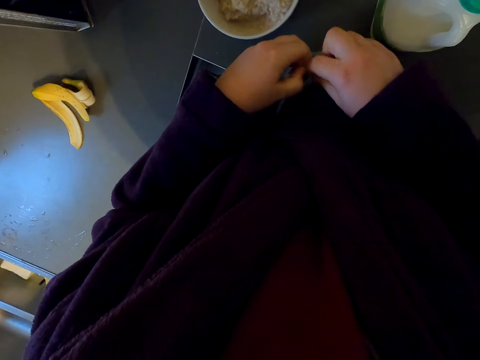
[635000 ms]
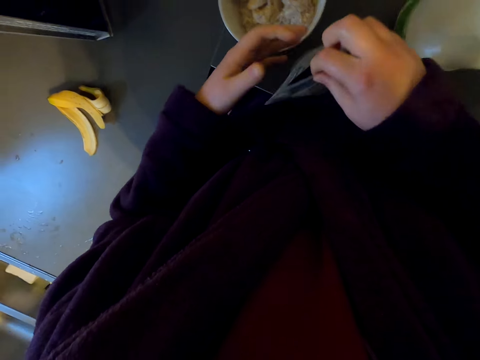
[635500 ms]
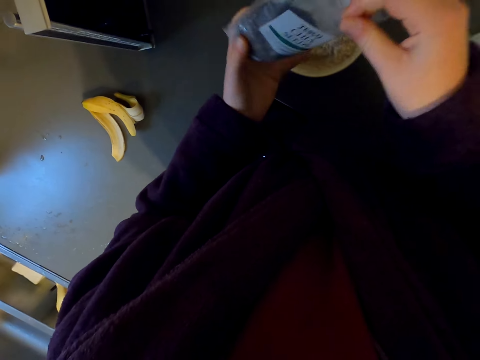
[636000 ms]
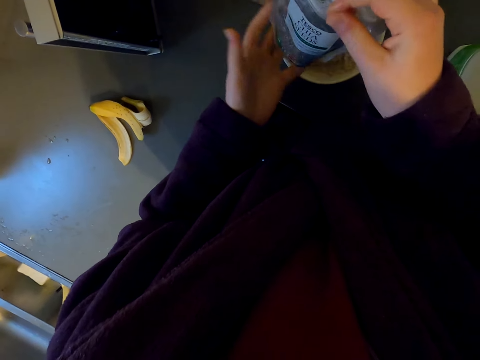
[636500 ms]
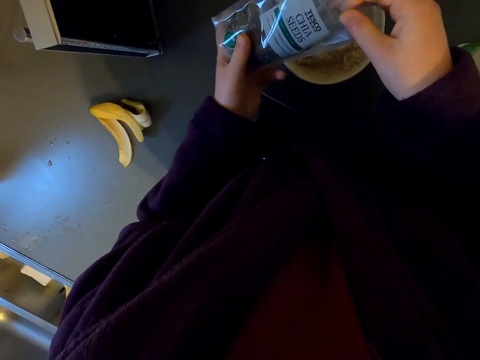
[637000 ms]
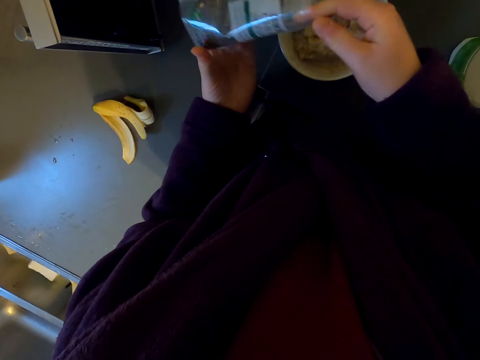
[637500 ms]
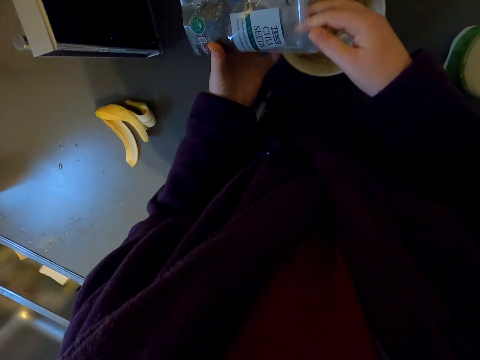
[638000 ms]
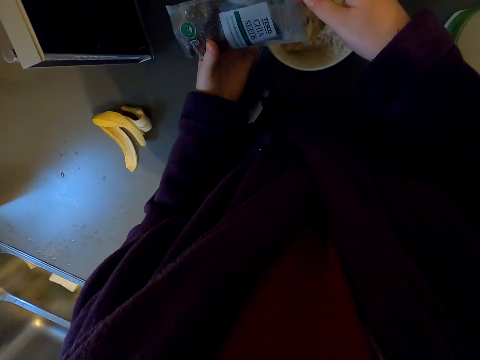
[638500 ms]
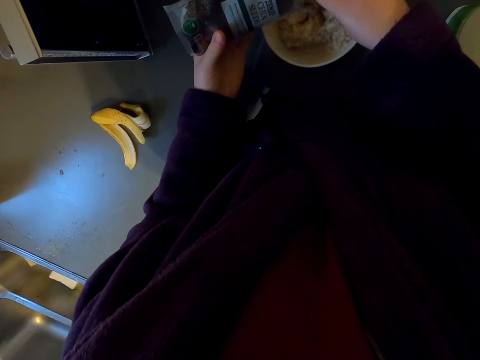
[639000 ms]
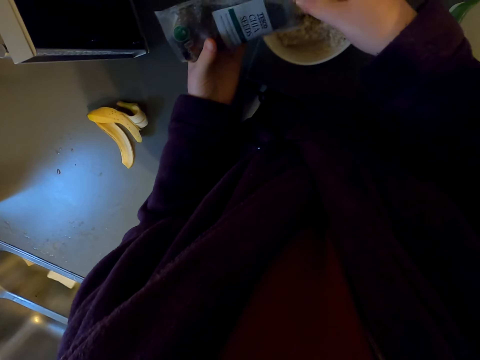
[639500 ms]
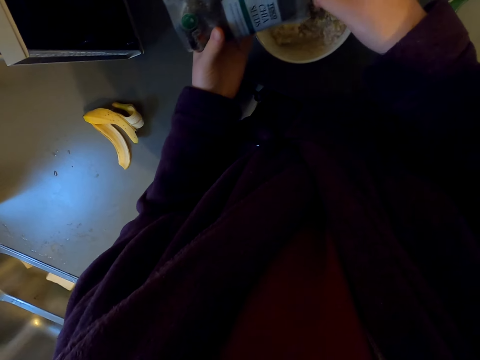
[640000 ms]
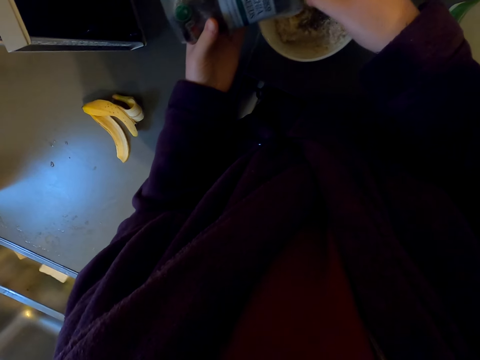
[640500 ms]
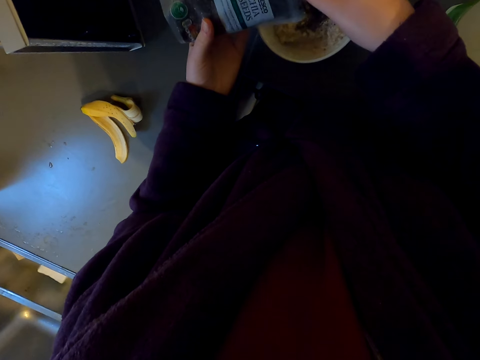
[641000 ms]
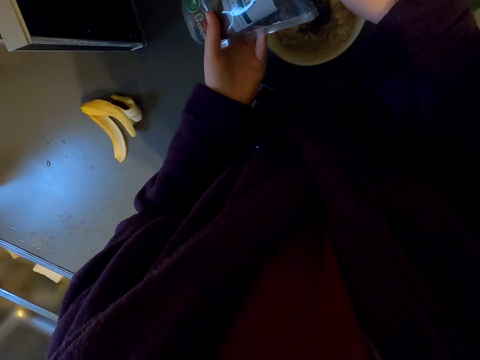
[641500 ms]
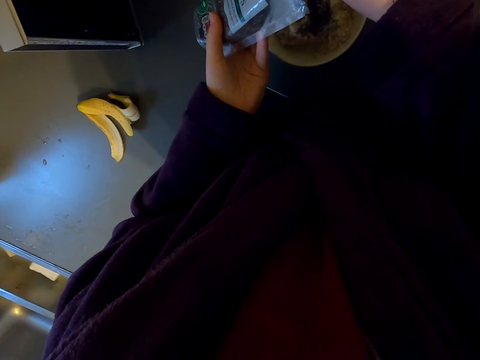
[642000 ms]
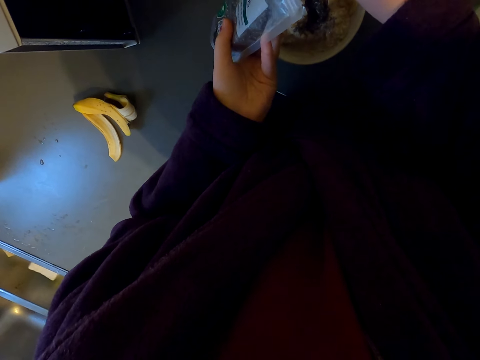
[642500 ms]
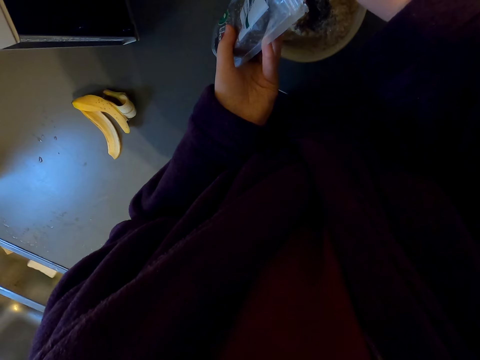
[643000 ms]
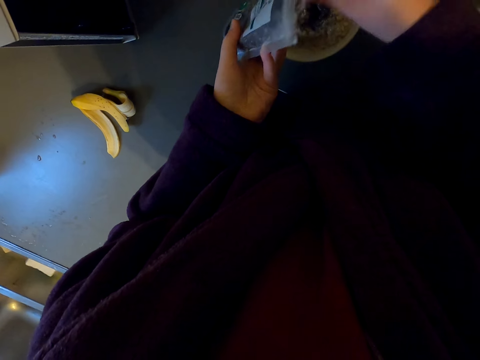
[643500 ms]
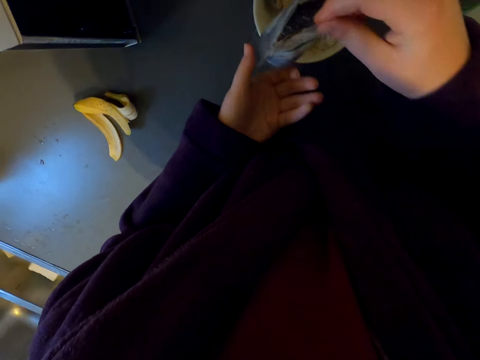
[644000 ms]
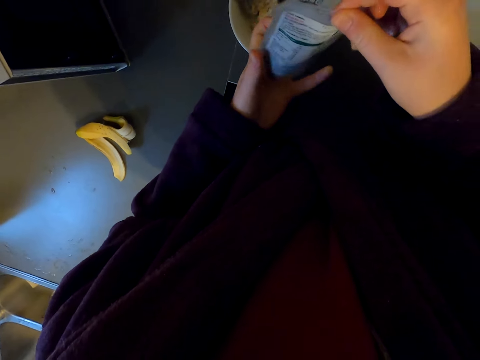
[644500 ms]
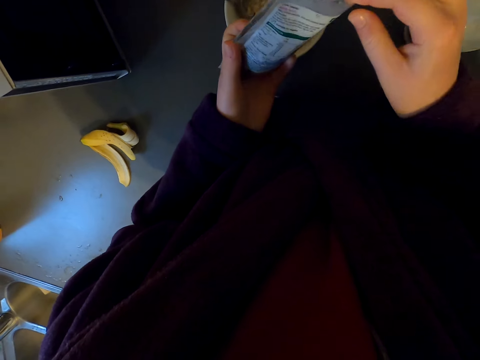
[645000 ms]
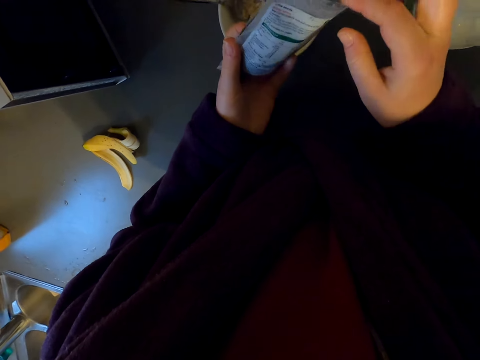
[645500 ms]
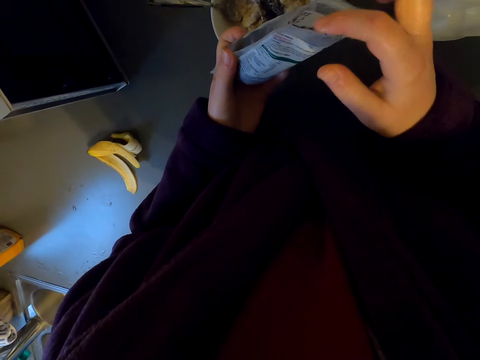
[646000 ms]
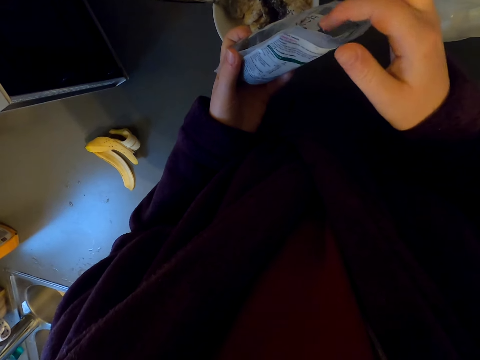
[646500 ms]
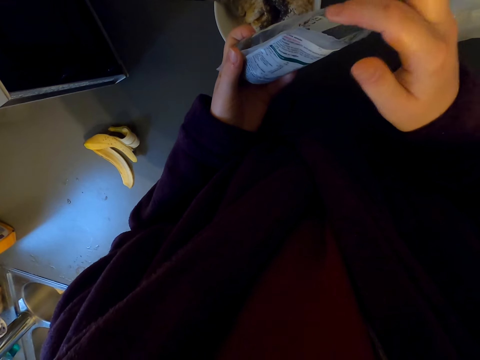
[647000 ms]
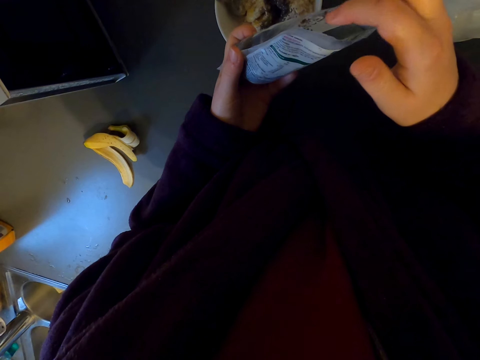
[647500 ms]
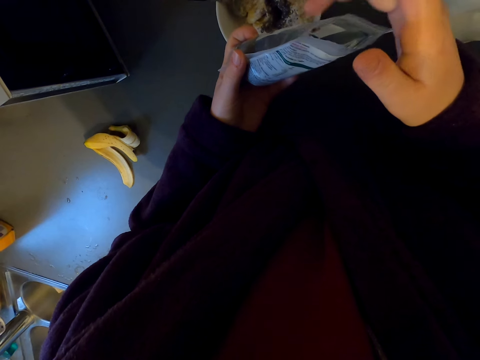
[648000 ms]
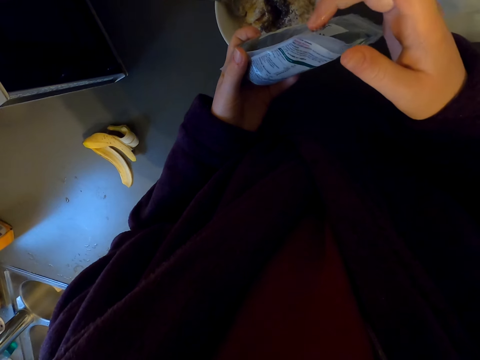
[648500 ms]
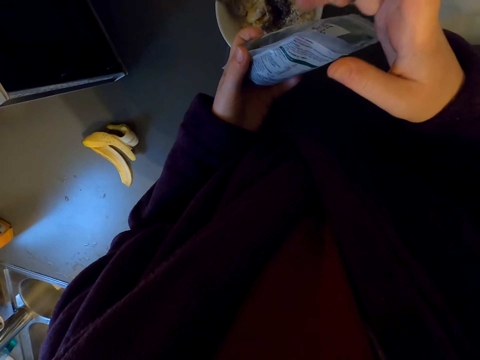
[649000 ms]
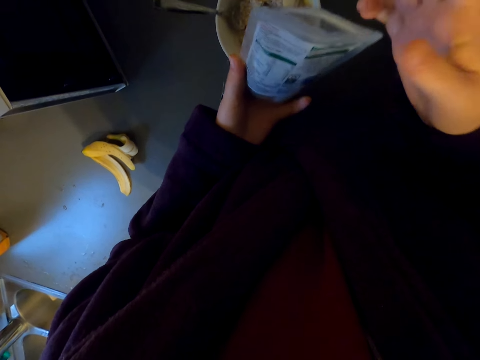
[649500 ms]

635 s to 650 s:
The camera wearer holds the packet. They open the packet well. They put the spices in the food. They hold the packet well. They wipe off spices from the hand.

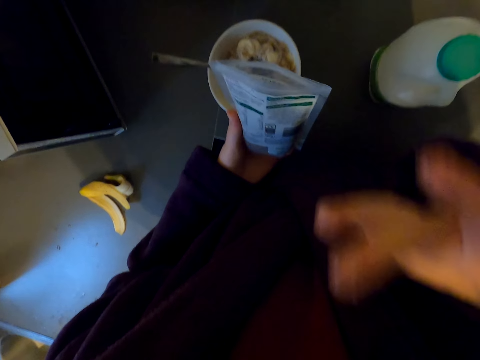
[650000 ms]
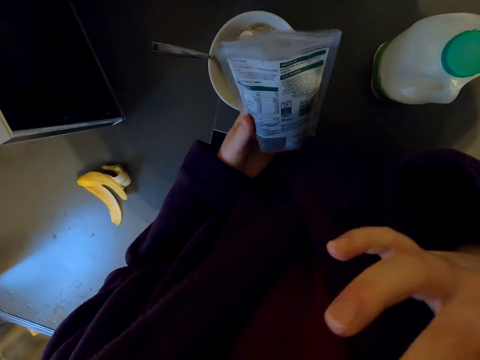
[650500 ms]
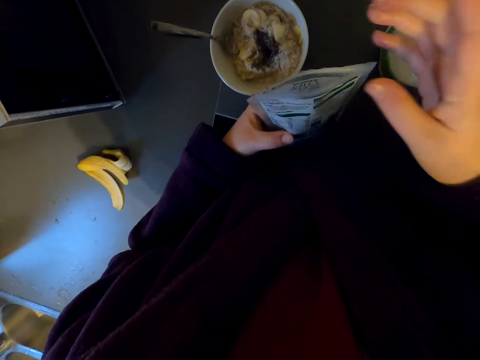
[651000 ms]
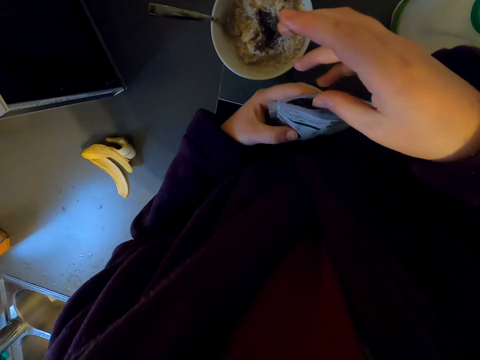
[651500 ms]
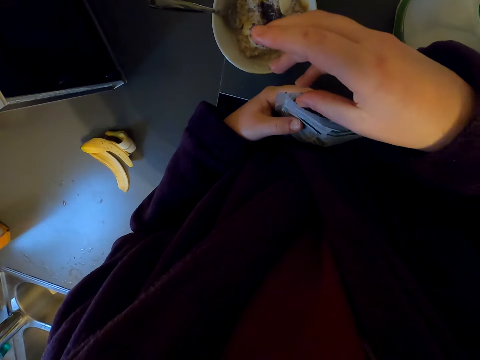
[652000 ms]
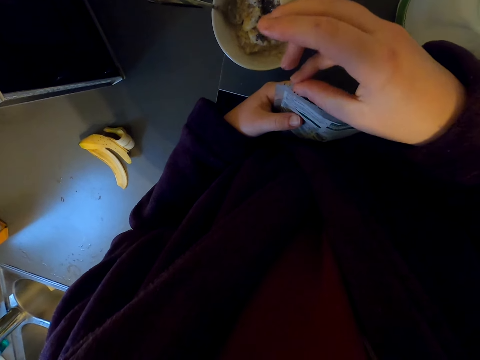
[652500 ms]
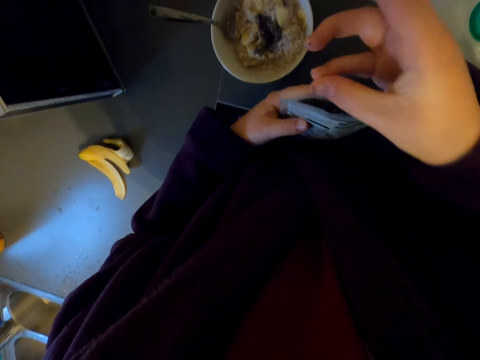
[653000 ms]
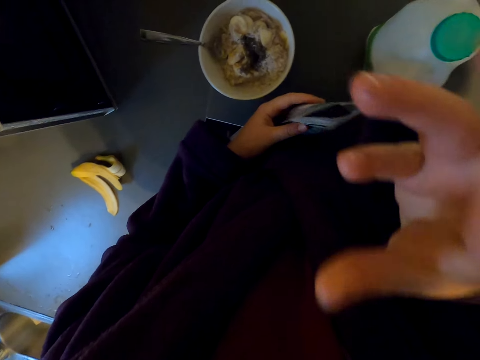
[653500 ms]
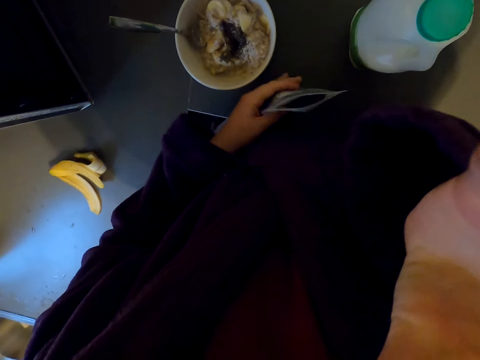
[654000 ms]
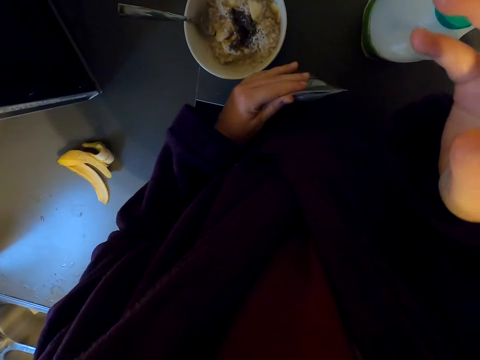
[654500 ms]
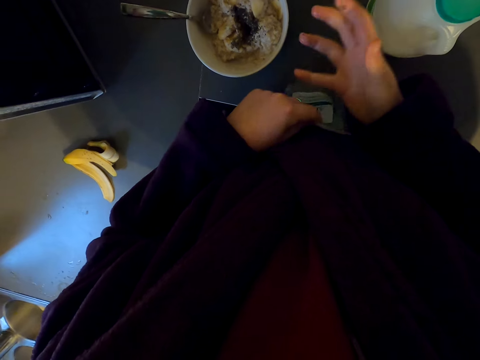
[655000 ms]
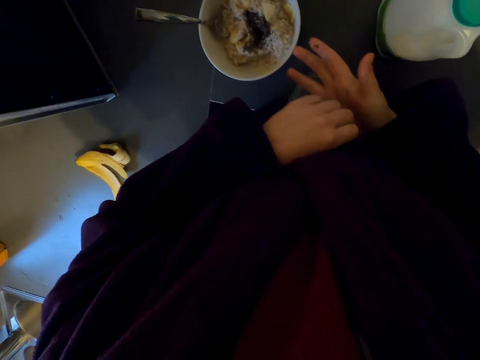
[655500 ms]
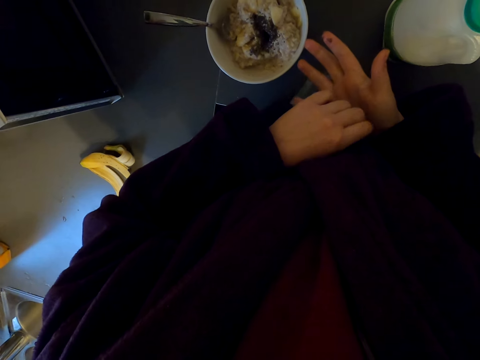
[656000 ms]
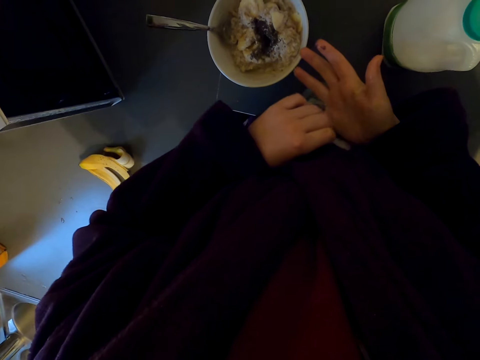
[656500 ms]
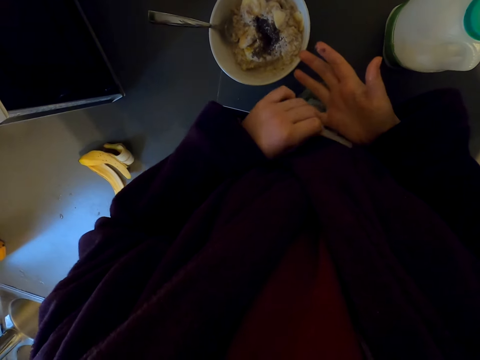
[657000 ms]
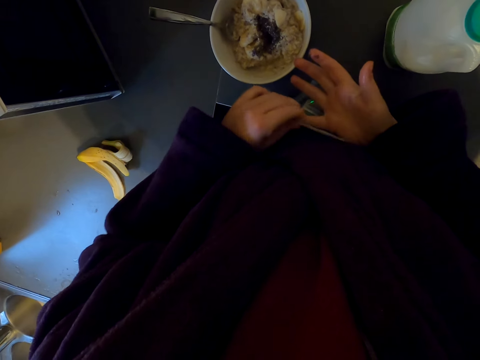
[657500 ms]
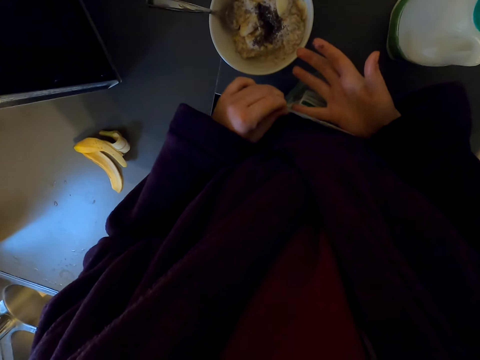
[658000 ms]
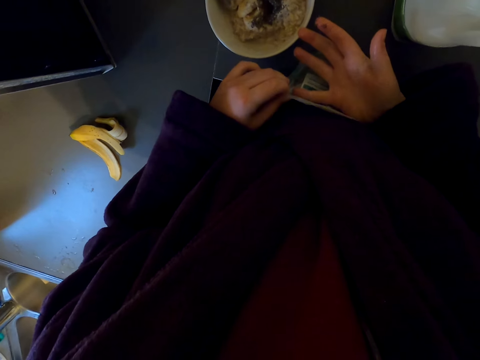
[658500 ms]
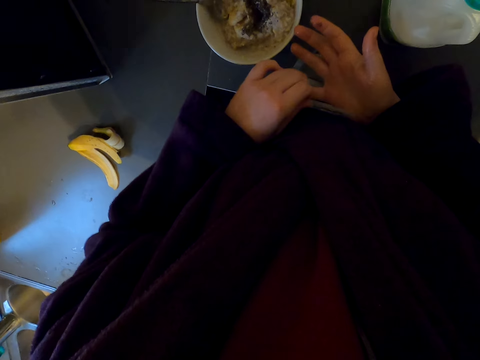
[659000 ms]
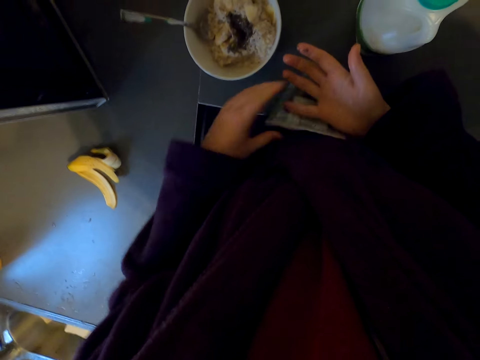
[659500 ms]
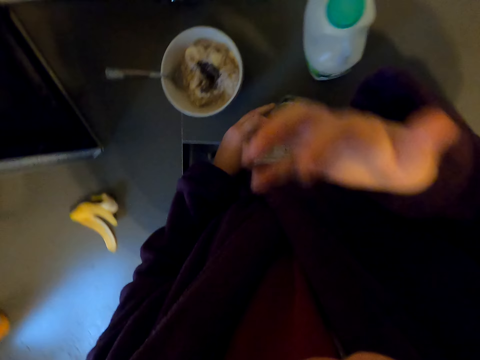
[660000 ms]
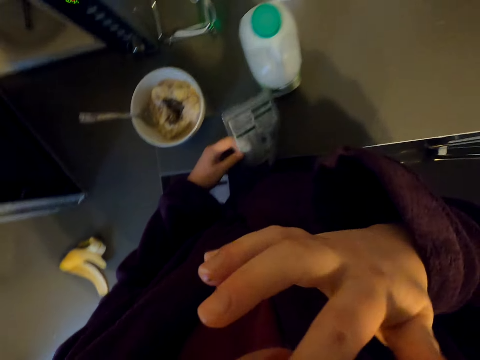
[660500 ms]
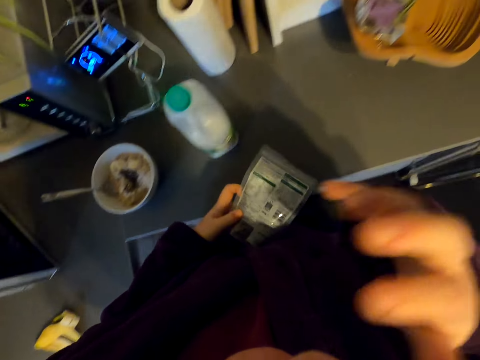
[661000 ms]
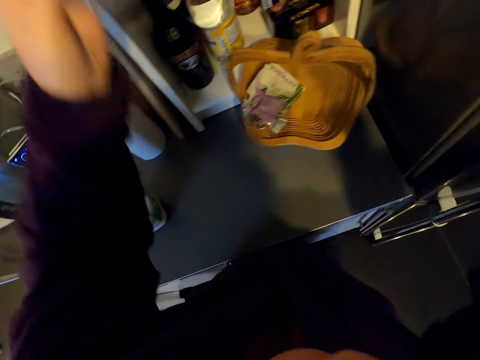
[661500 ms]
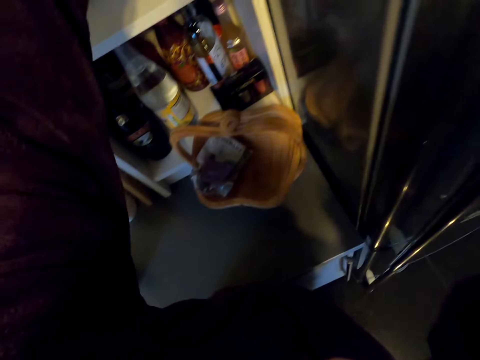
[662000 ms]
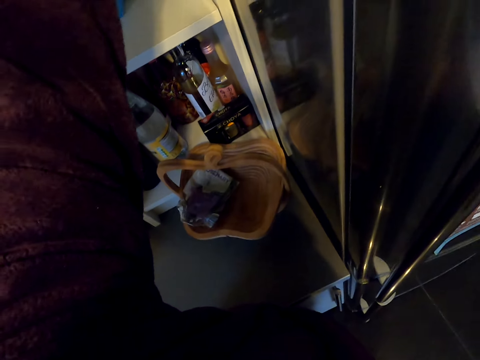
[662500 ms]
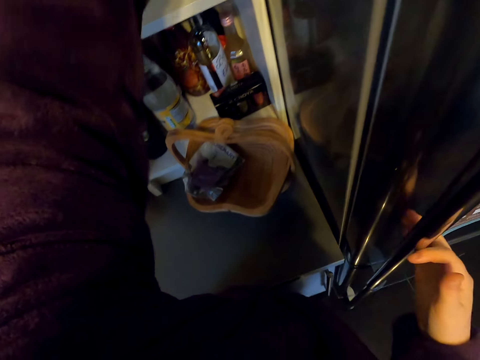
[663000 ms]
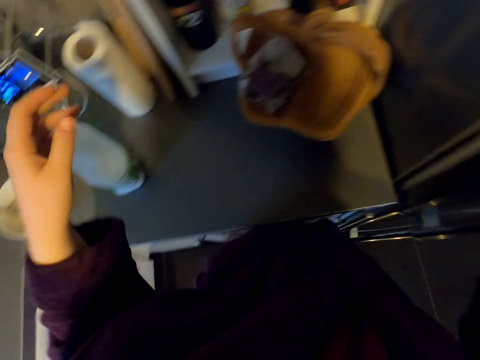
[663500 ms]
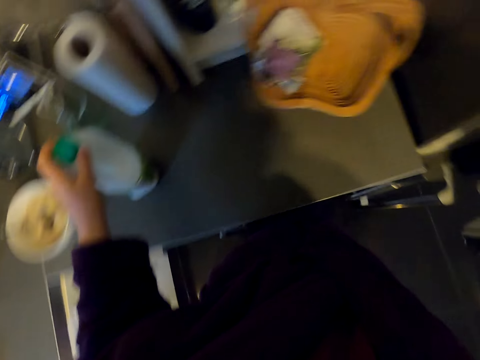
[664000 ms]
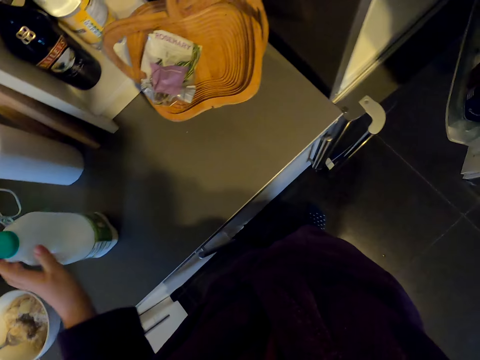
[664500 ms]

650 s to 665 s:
The camera wearer licks spices on the hand. They take some spices from the packet. They lick the spices. They close the packet of spices. They lick spices on the hand. They walk around. They put the spice on an upper cabinet. They remove the hand from the cabinet. They open a fridge. They take a bottle on the kitchen slab.
